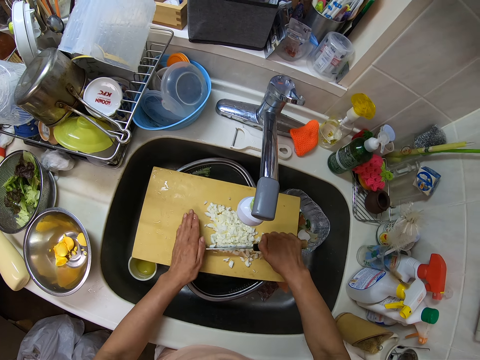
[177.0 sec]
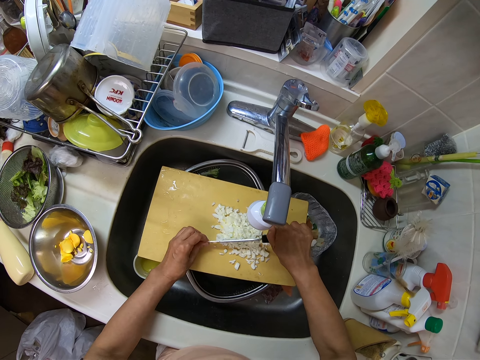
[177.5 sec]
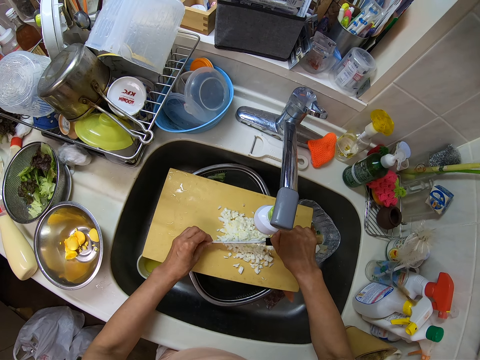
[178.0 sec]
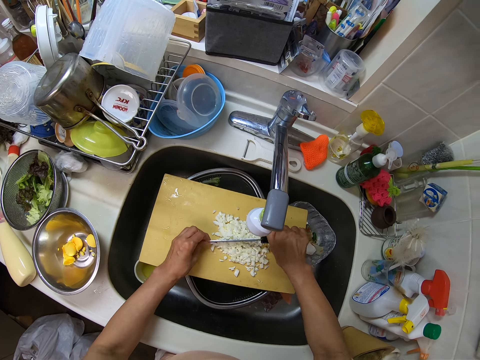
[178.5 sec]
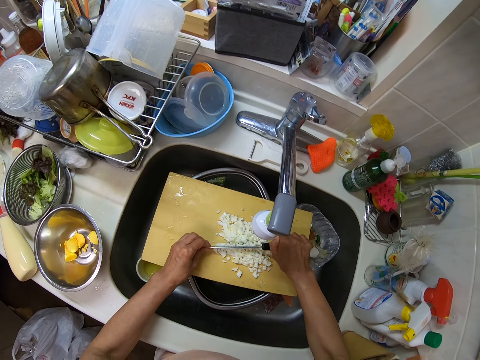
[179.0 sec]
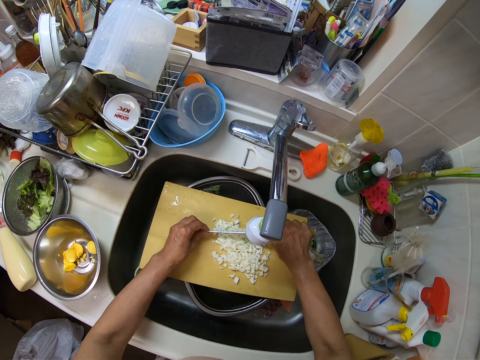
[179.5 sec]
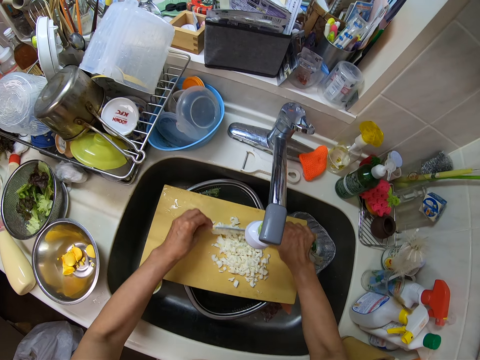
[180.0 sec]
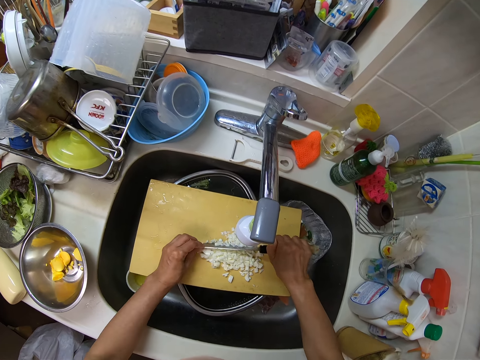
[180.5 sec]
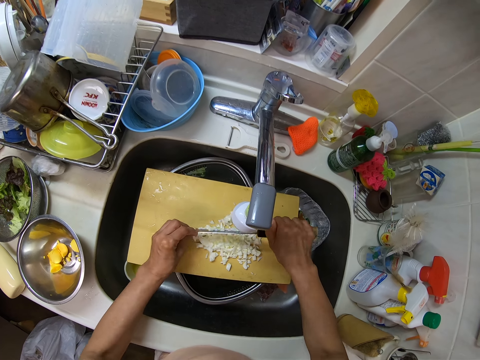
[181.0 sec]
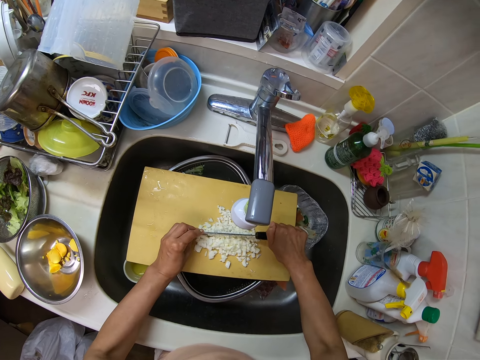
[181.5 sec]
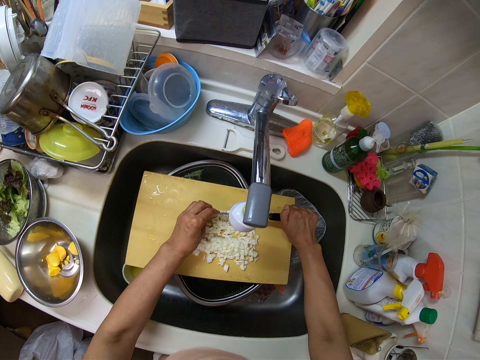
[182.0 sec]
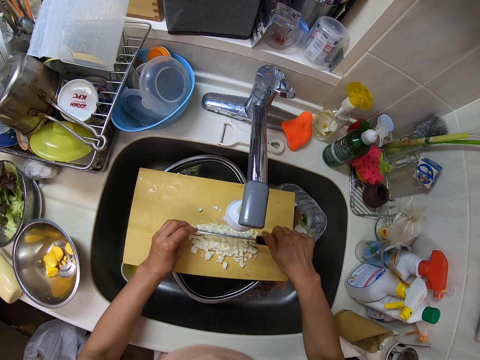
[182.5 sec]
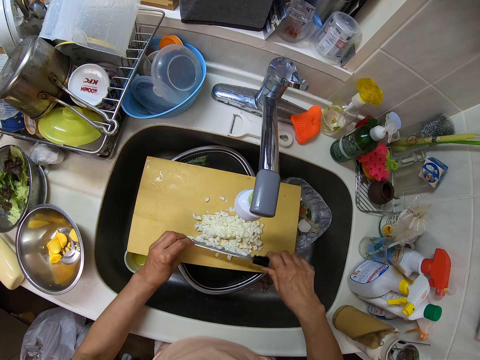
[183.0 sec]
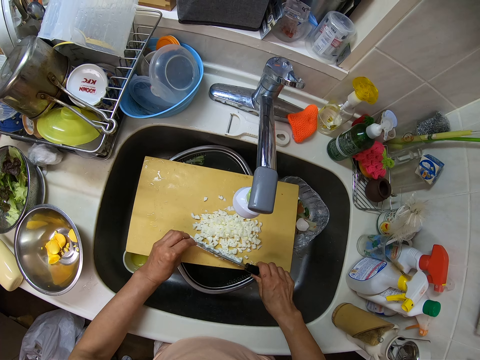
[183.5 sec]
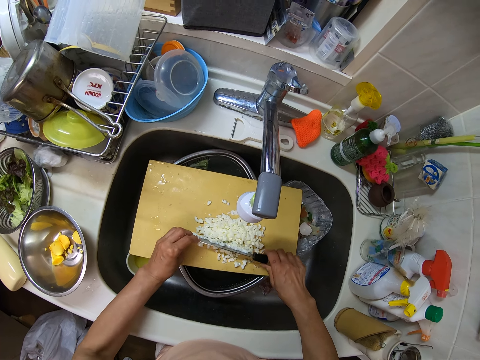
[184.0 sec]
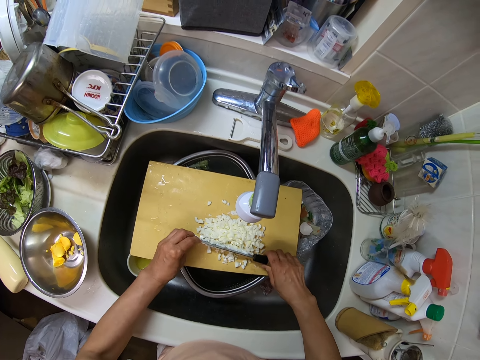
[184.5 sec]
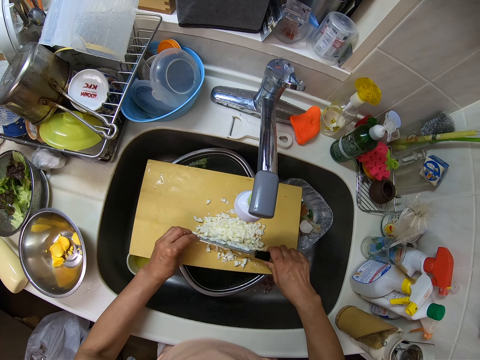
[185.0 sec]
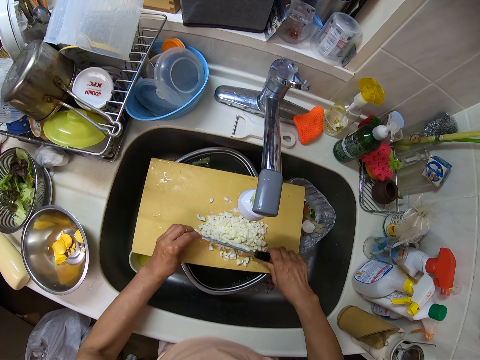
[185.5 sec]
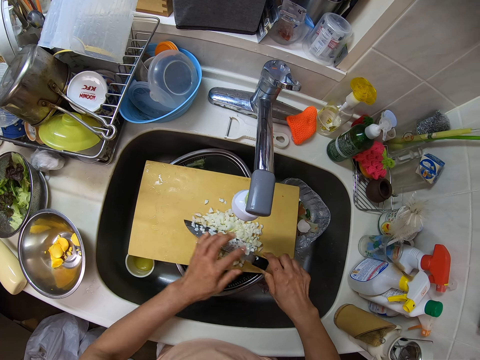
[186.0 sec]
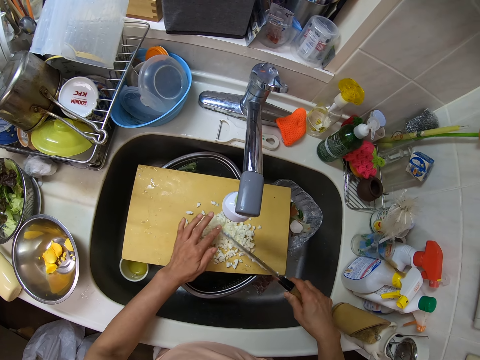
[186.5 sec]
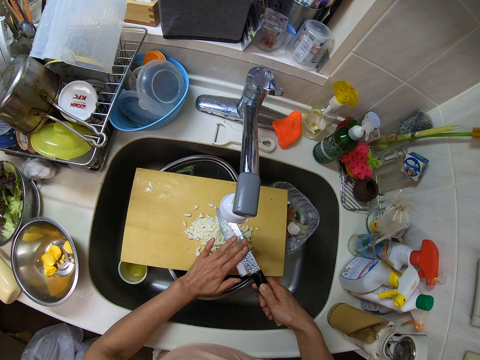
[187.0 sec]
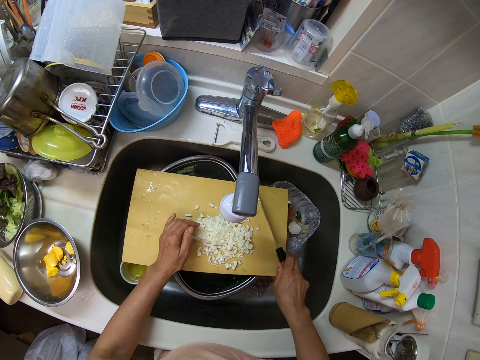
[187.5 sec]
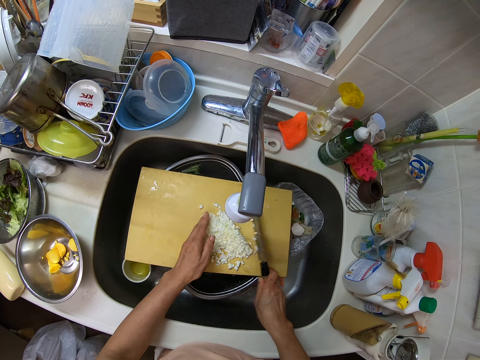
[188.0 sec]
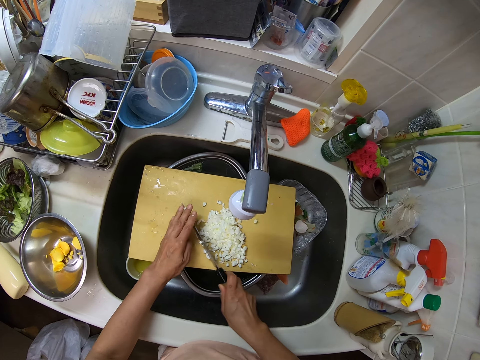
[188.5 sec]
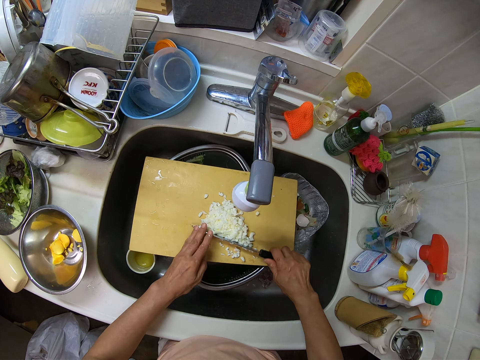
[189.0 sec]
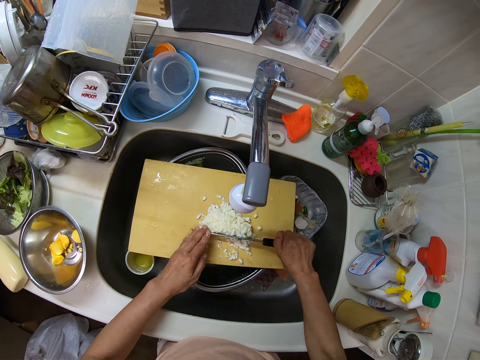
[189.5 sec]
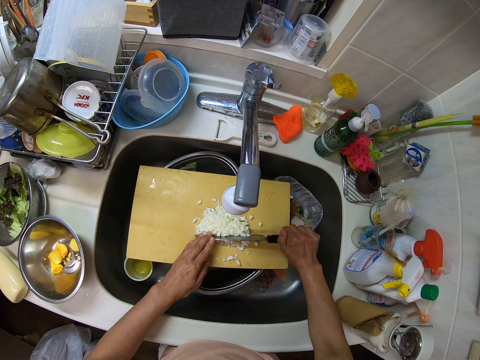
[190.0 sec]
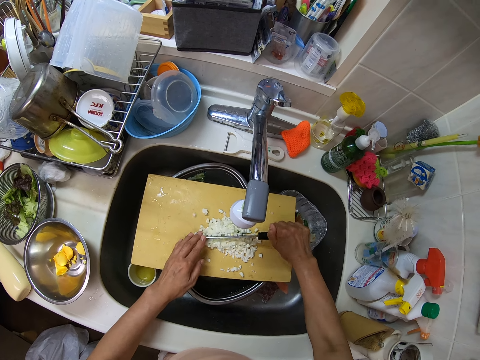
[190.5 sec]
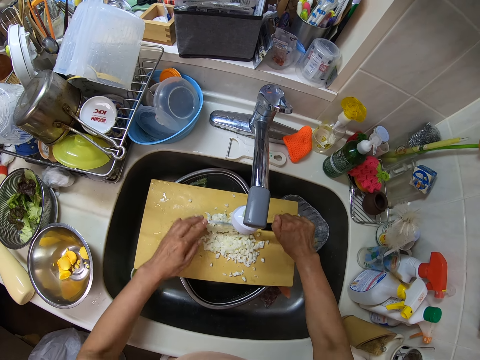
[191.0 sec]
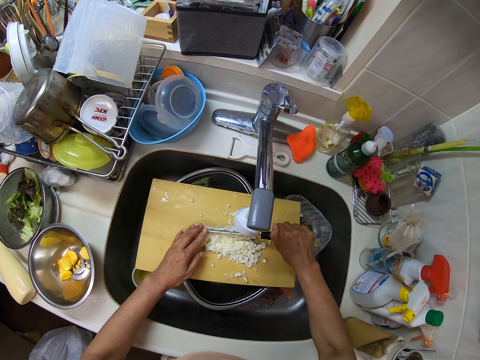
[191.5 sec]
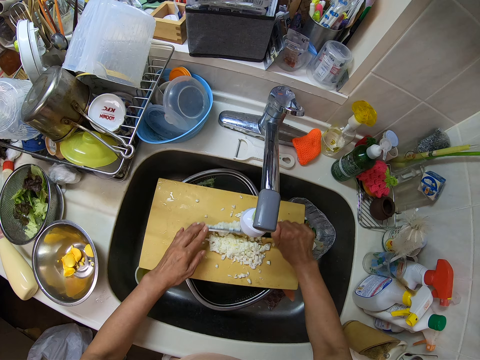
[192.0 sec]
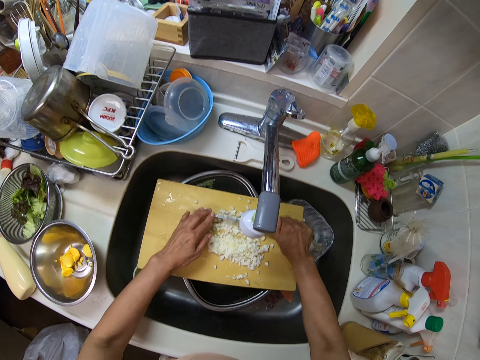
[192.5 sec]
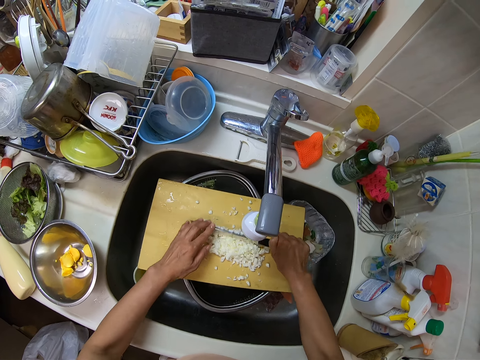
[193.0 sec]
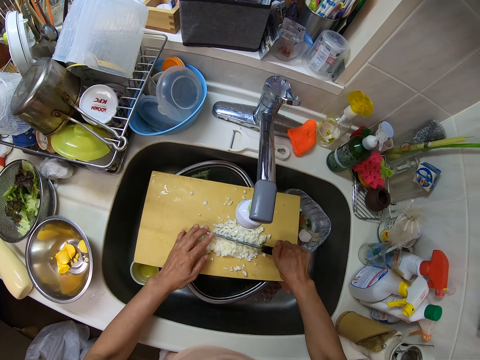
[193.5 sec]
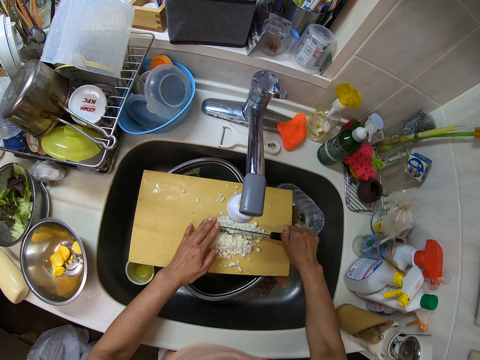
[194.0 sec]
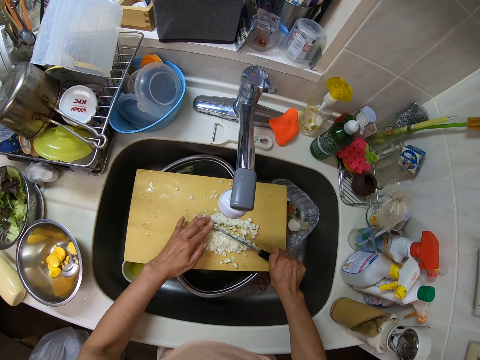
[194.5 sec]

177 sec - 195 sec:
The camera wearer slices eggs repeatedly. He removes pieces of egg white from the knife with his left hand. He adjusts the pieces of egg white on the cutting board with his right hand. He cuts the pieces of egg white on the table into pieces with the knife in his hands. He slices the eggs. He slices the eggs again.

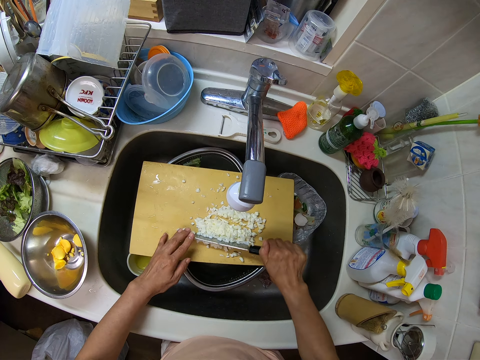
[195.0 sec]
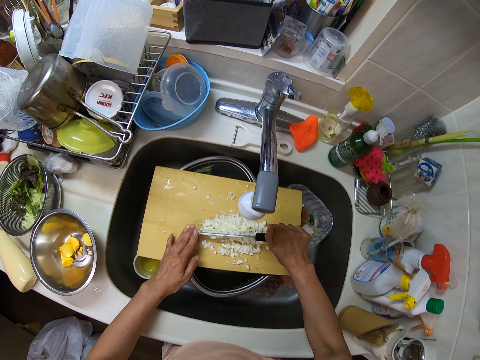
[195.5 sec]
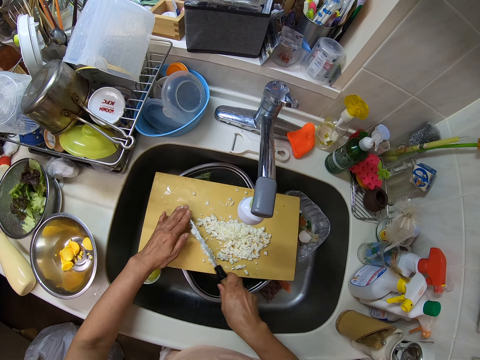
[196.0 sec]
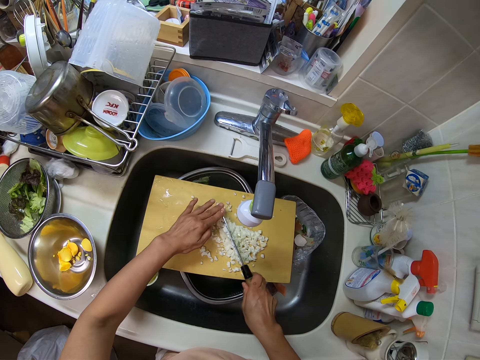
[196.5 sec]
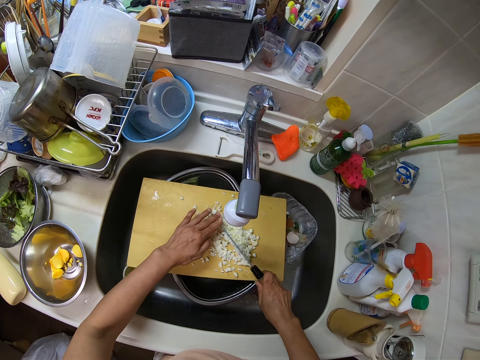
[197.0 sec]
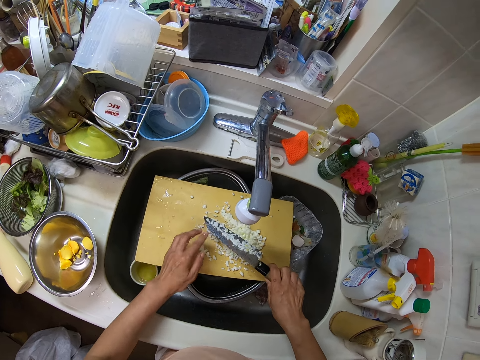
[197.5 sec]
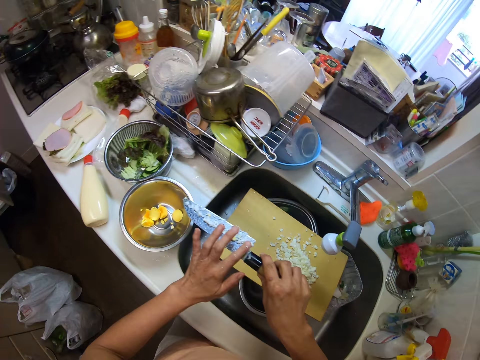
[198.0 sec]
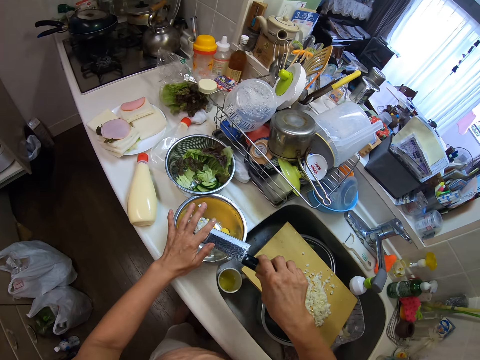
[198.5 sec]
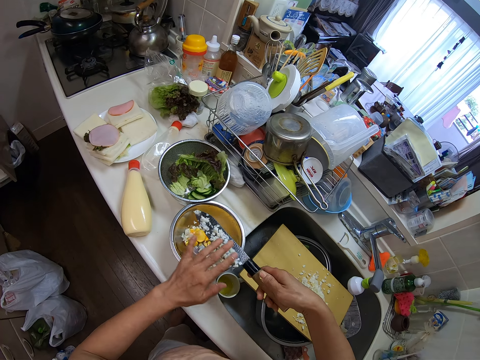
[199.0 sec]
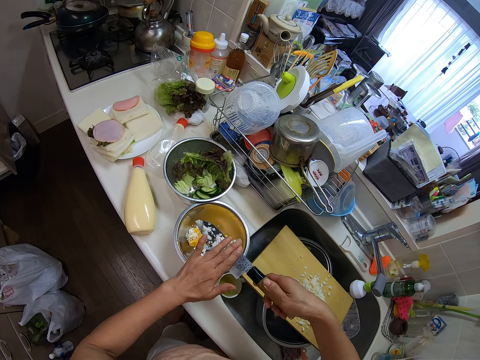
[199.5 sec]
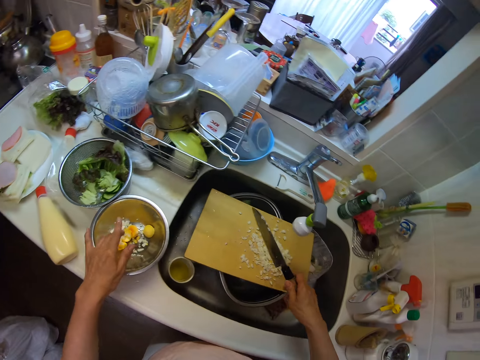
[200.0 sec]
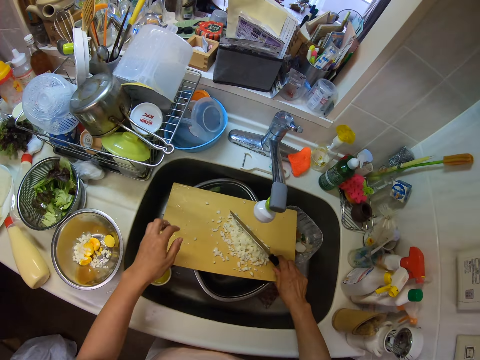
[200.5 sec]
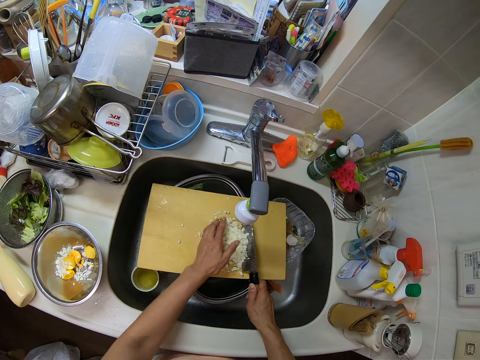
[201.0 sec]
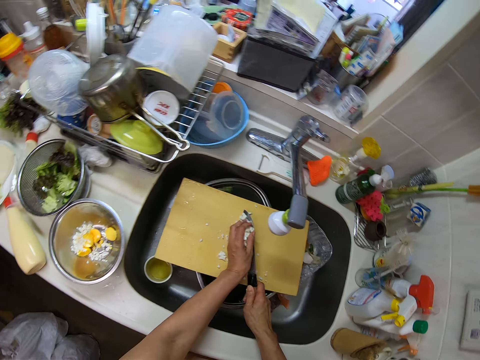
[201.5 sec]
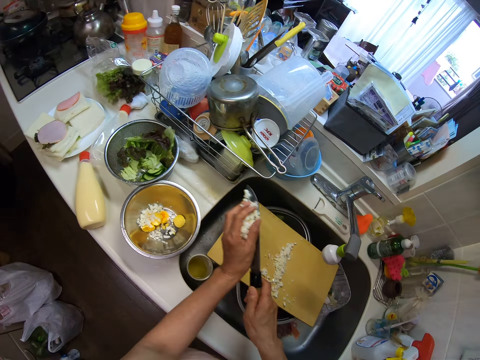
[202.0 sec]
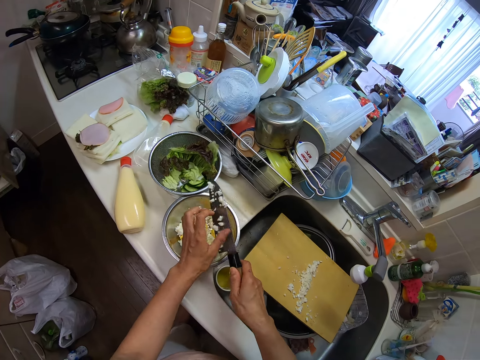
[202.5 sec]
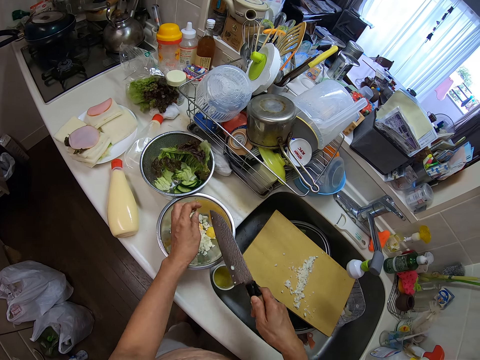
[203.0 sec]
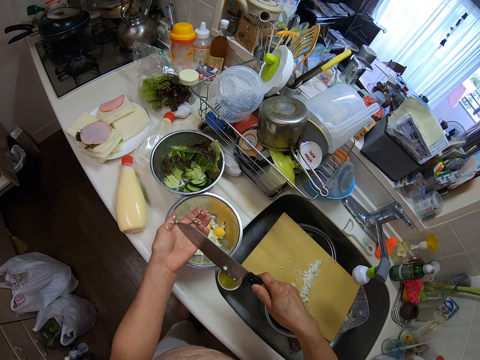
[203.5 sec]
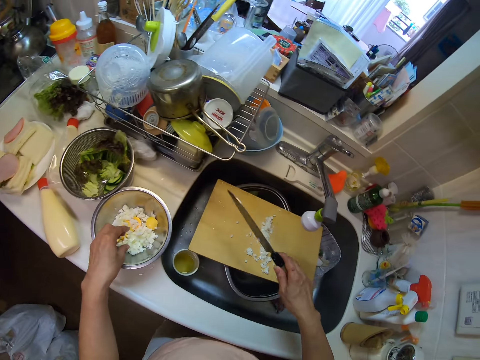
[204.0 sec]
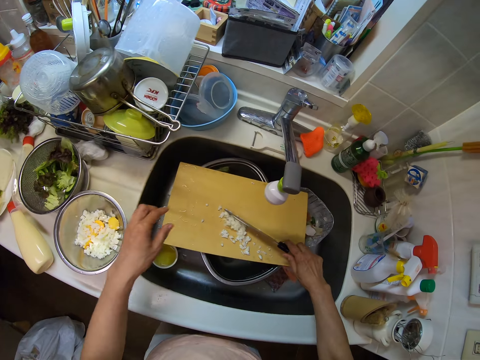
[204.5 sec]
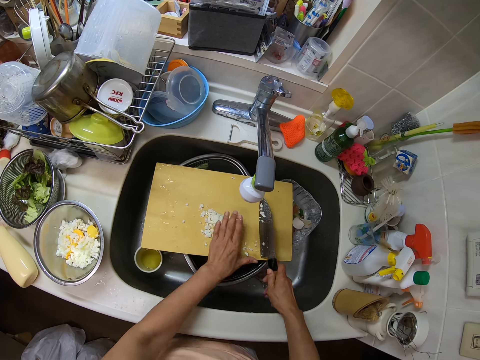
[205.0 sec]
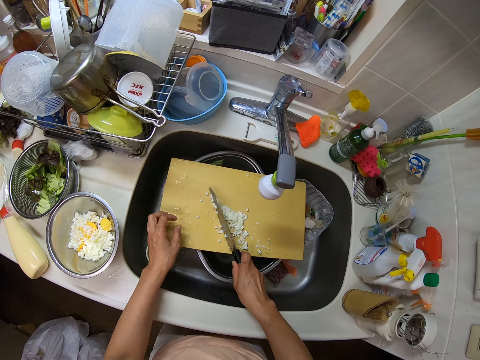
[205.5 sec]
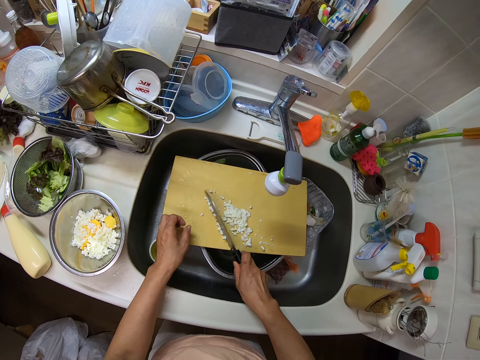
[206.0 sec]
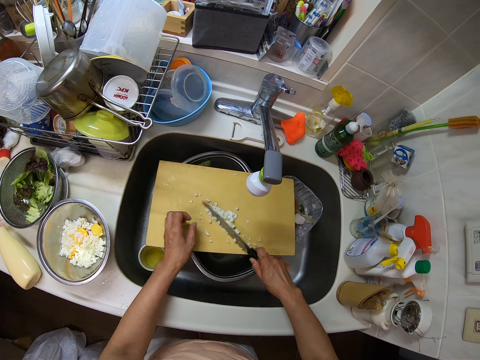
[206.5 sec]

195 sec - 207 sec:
The camera wearer slices eggs. He removes pieces of egg white from the knife into the container on the table with his left hand. He packs the pieces of egg white from the cutting board with the knife. He pours the pieces of egg white from the knife into the container on the table with his left hand. He adjusts the pieces of egg white on the cutting board with the knife in his right hand. He cuts the pieces of egg white on the table into pieces with the knife in his right hand.
